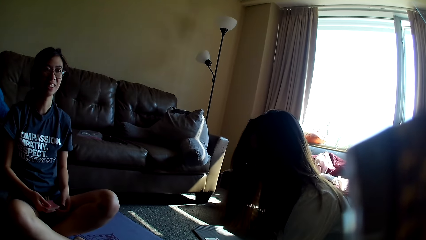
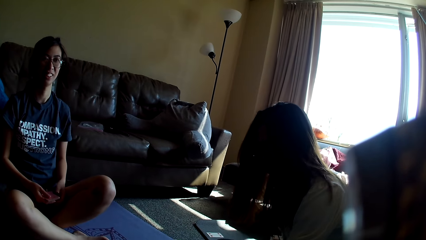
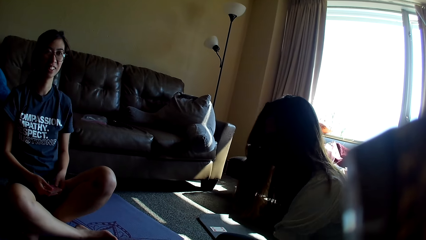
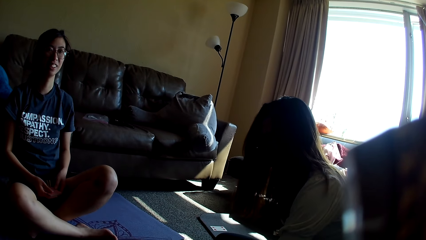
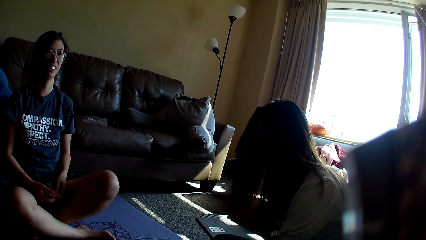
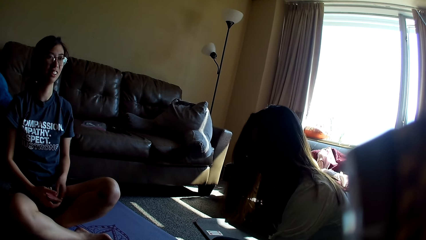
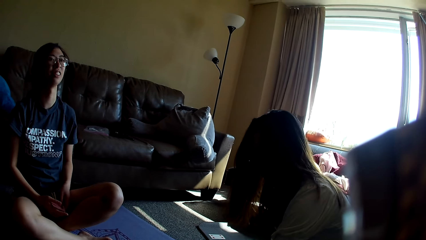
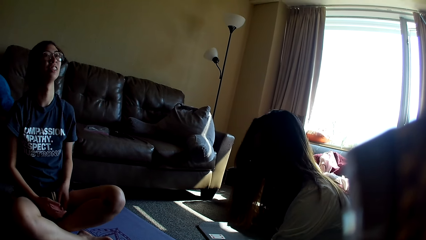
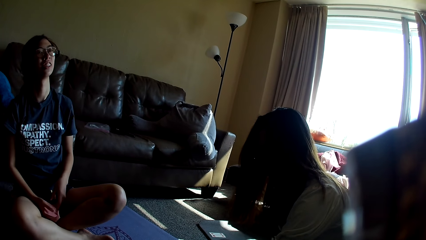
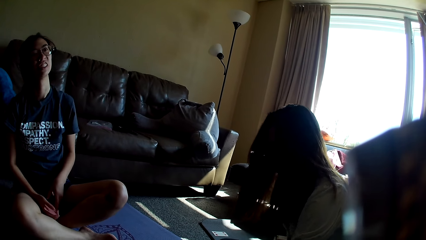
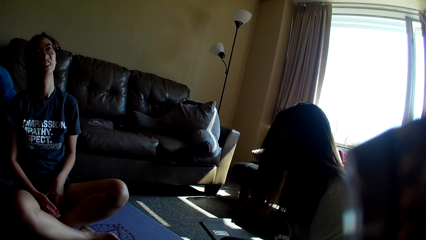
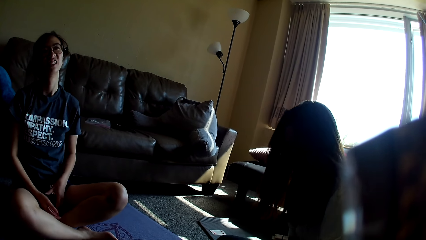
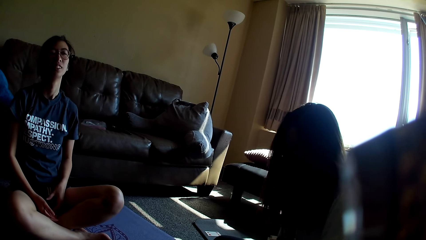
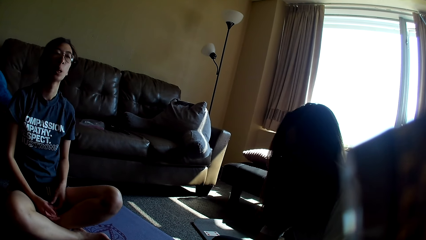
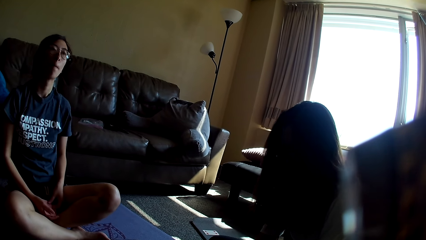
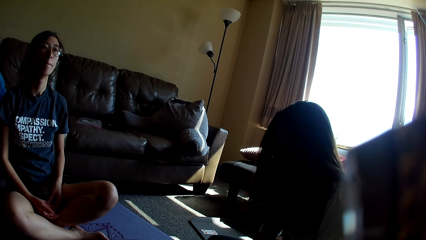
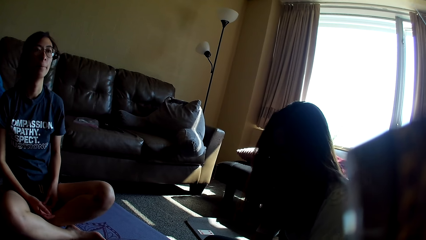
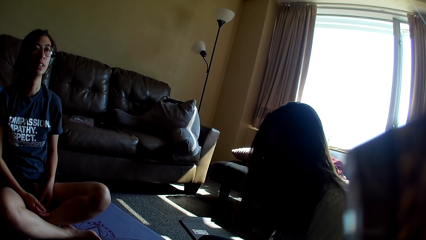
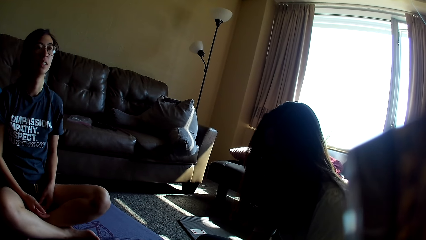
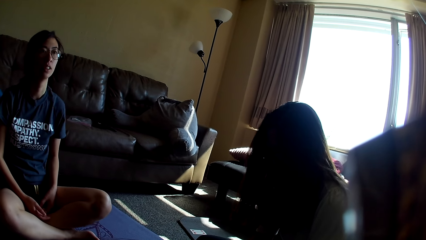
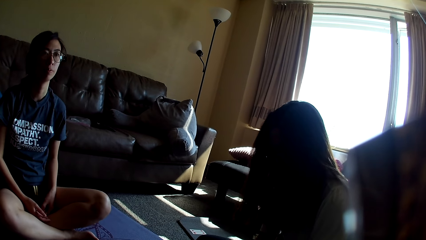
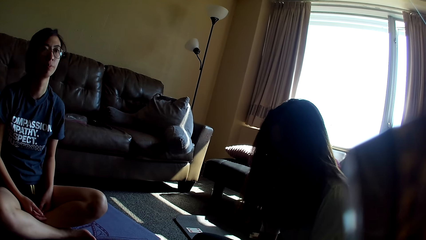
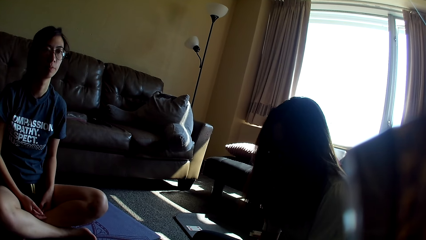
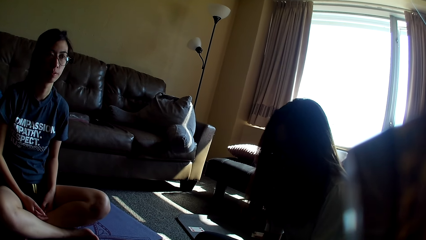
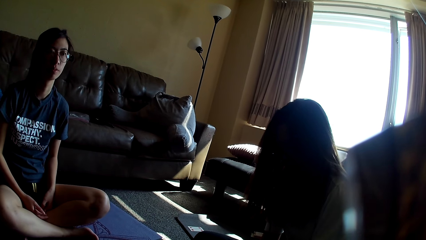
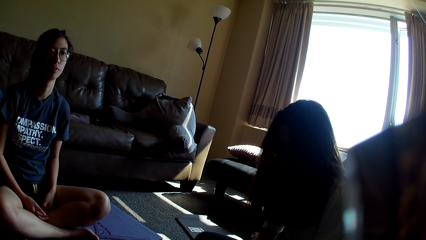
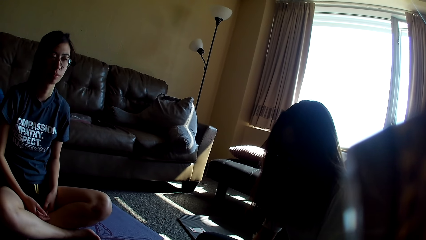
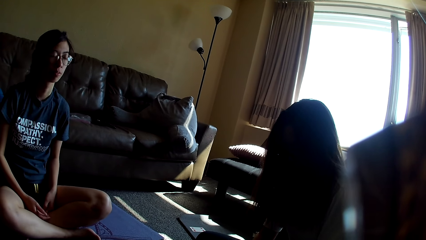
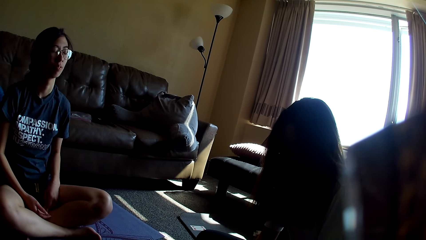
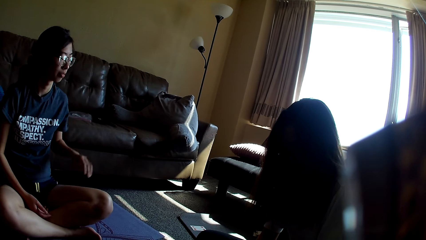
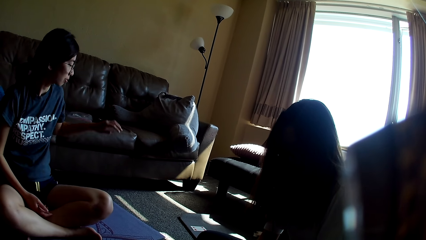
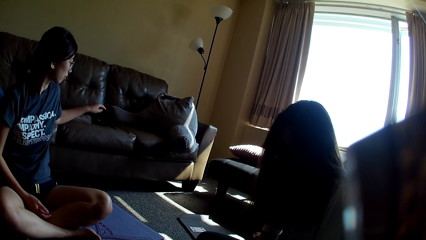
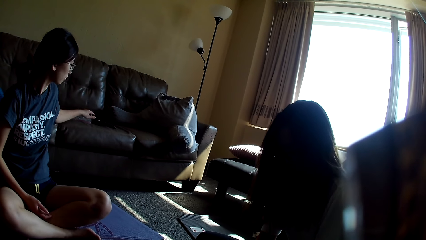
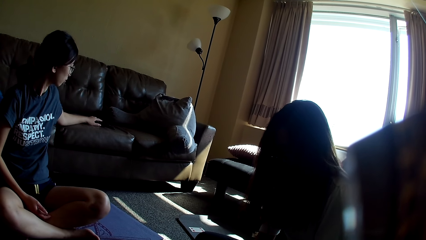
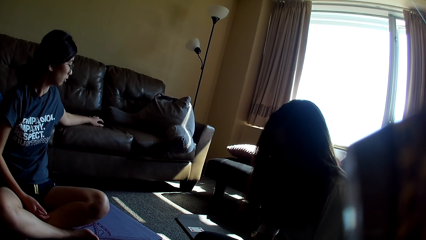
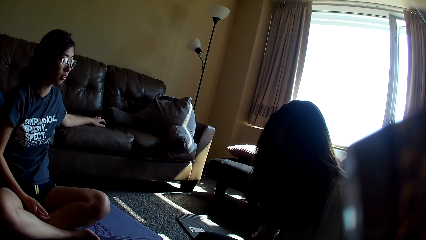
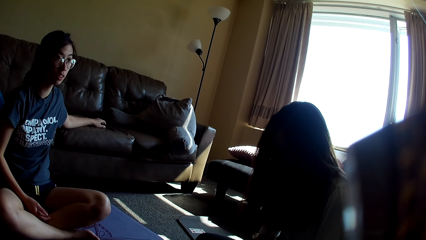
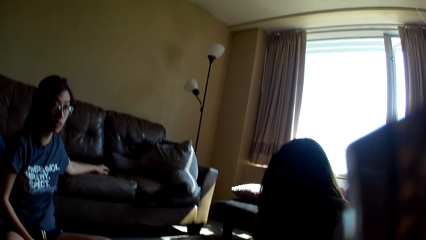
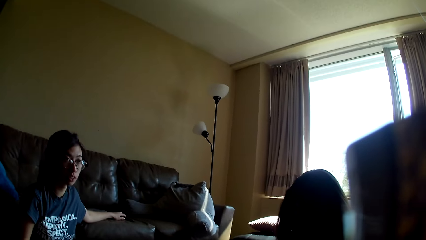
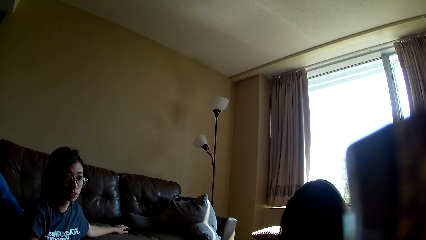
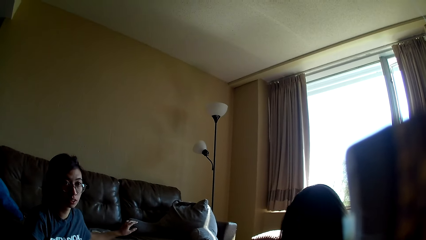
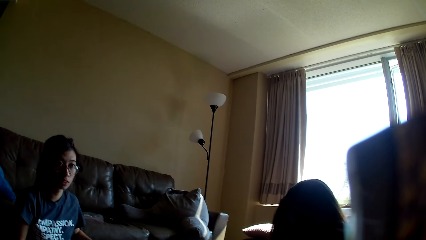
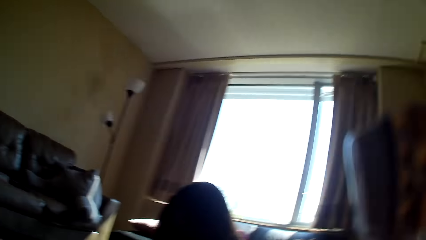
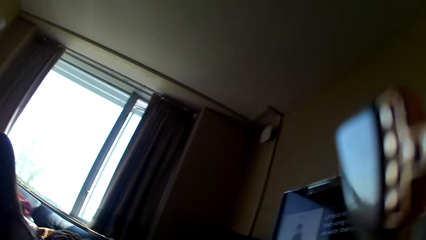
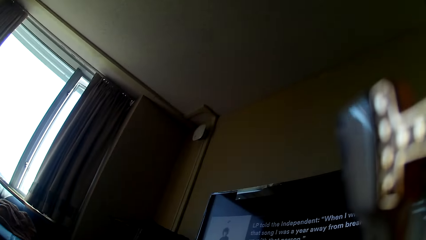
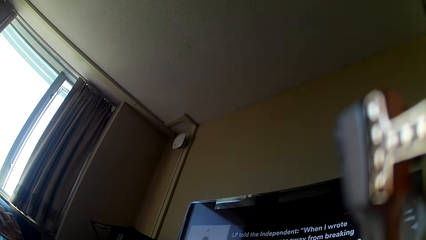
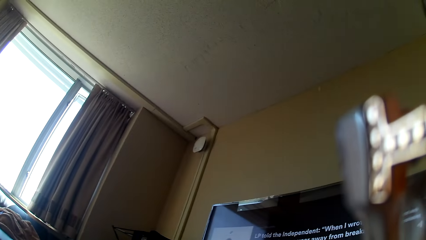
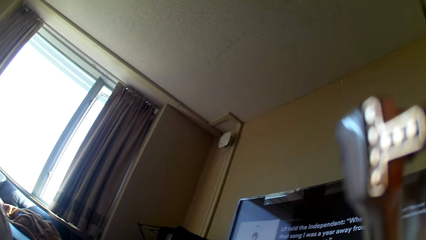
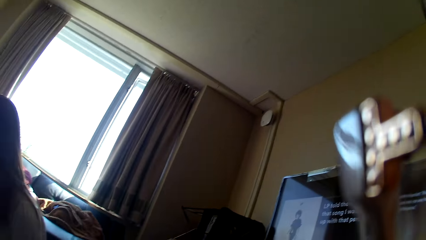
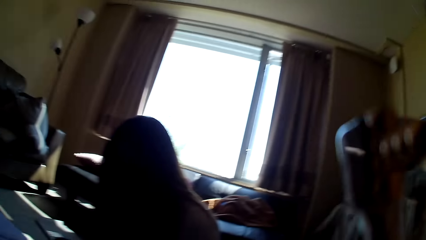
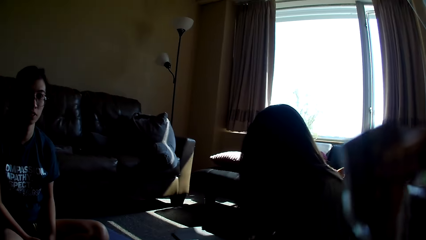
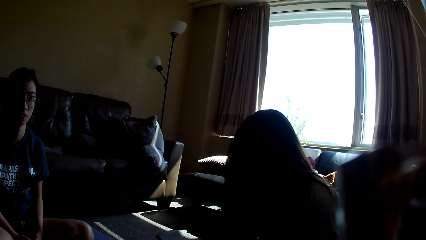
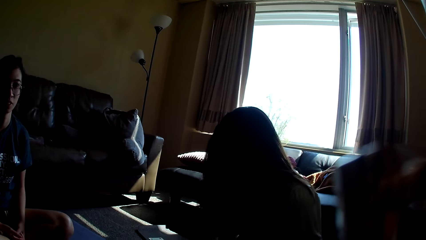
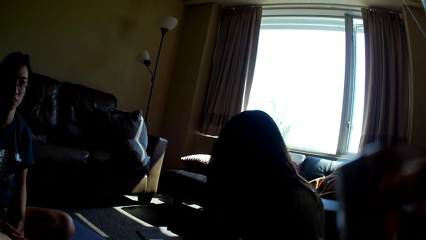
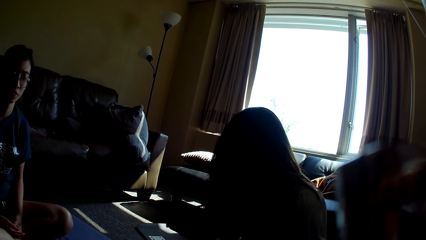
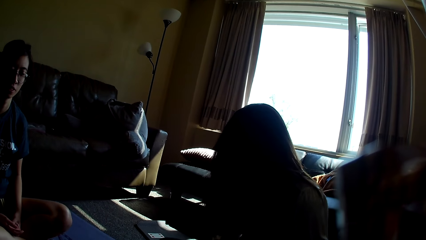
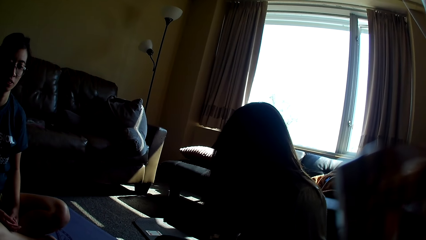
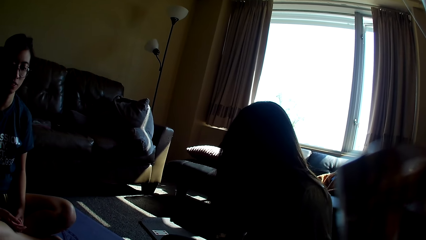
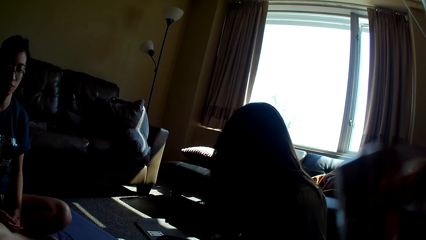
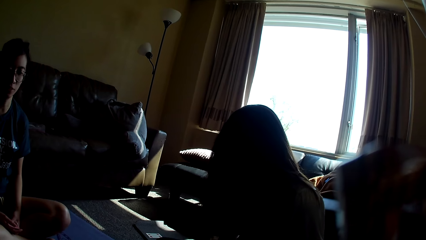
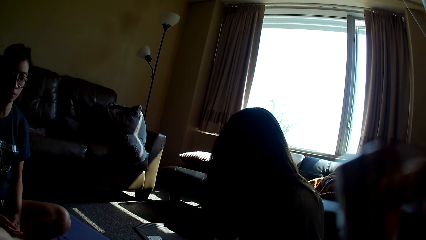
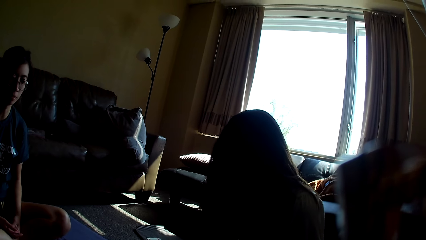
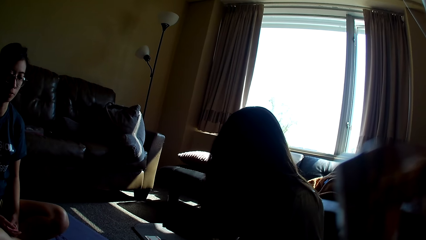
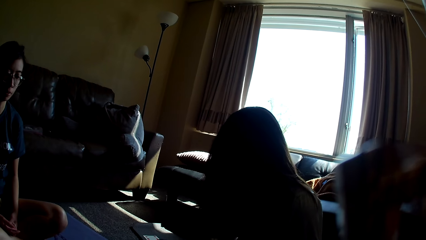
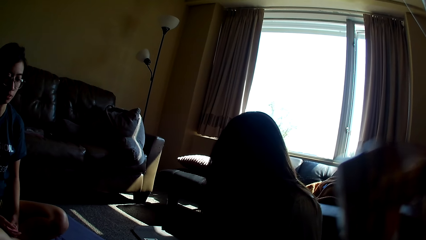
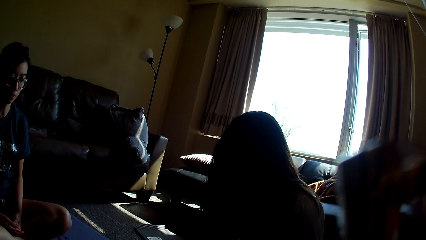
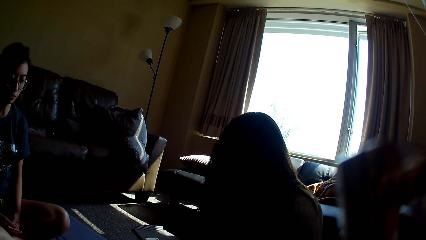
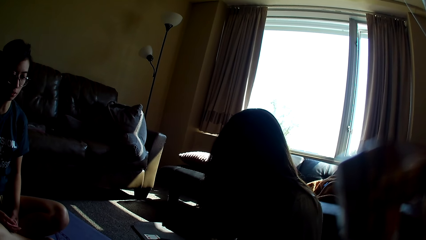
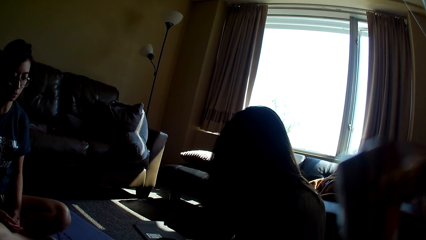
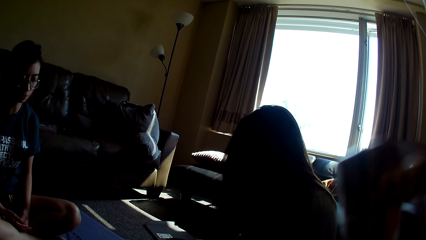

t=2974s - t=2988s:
A lady moves back. Another lady leans forward. The first lady dances along. The first lady operates the remote control. The first lady presses something. The camera wearer looks around.

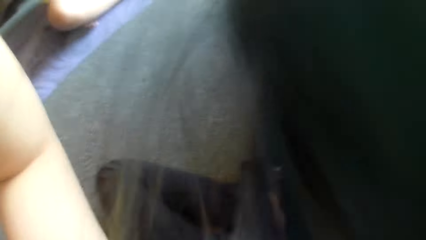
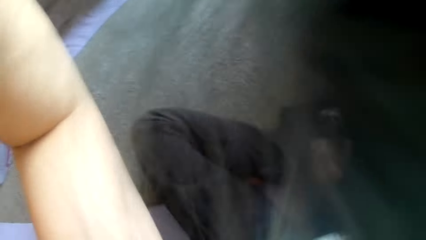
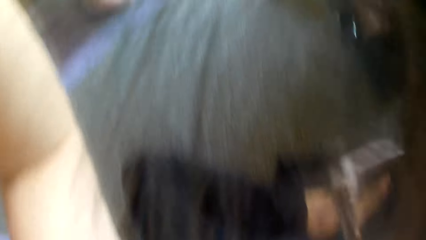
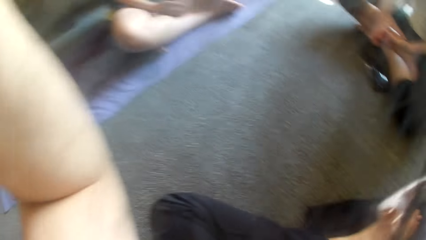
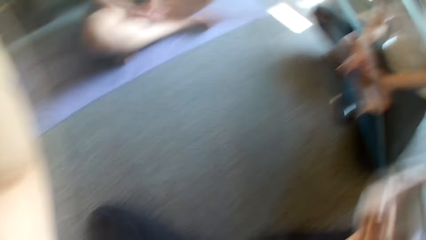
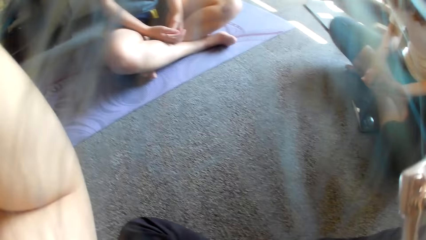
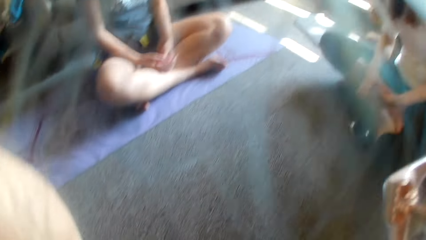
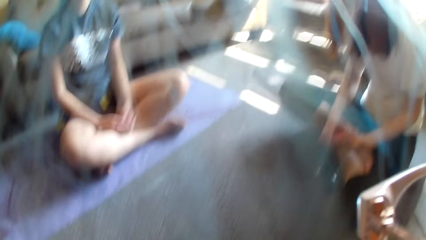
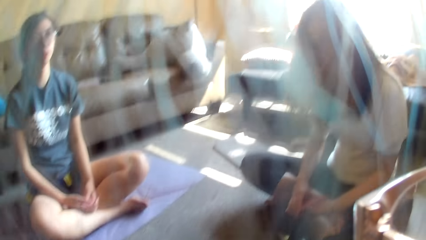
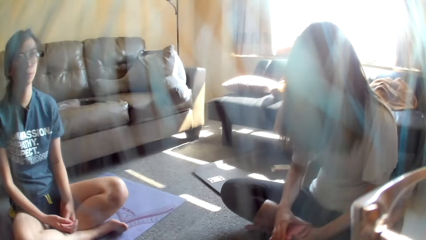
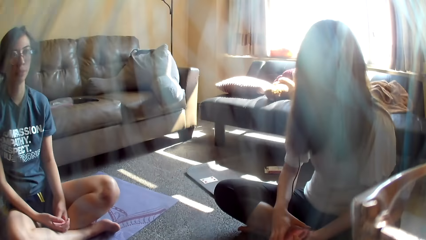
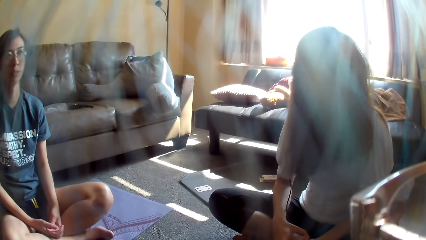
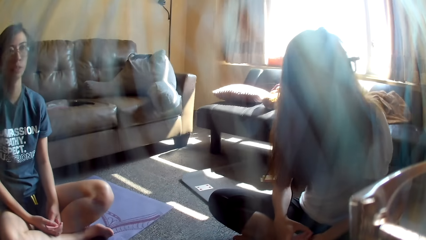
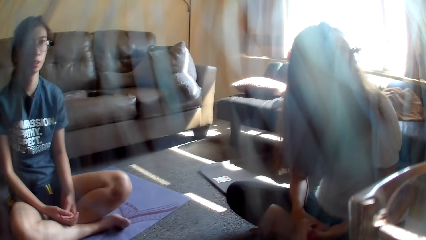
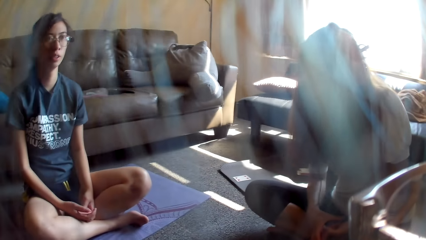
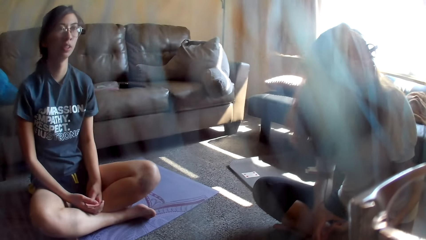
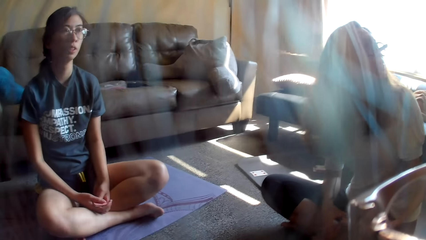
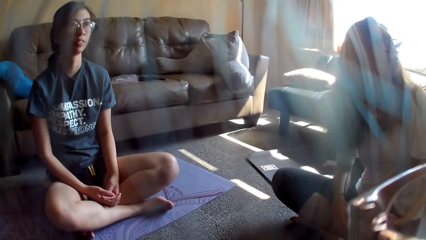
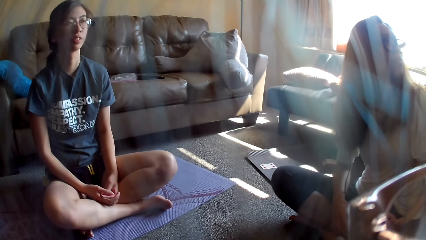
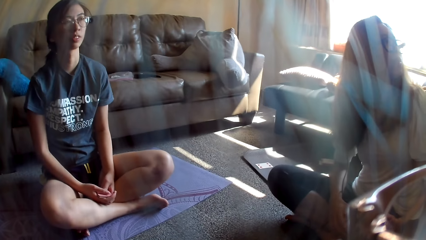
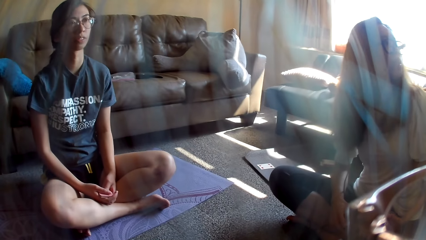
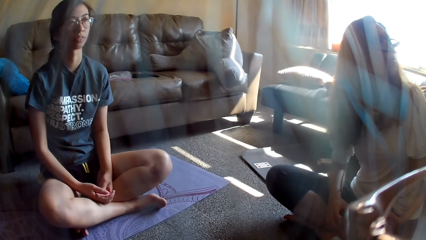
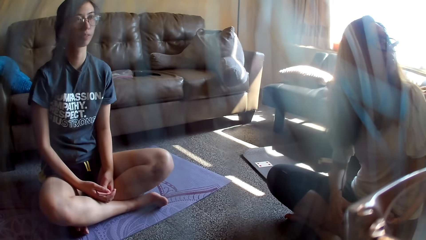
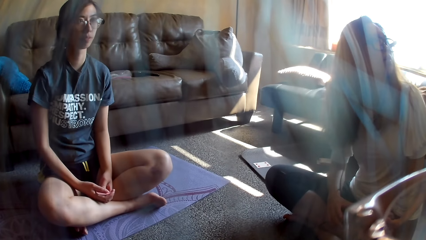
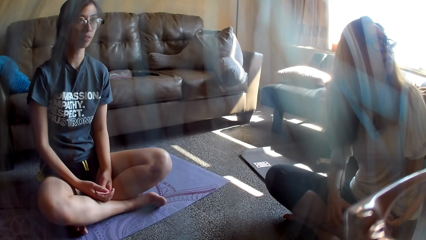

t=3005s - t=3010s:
The camera wearer adjusts the card. A lady looks up.
